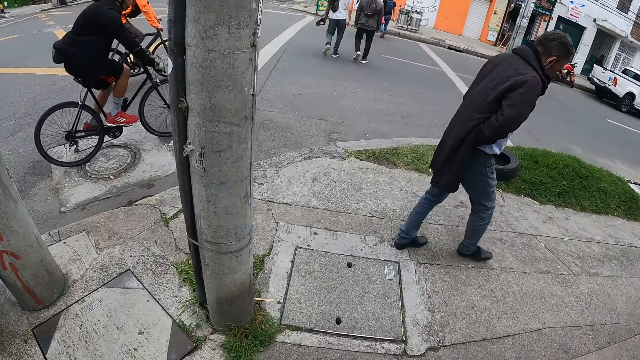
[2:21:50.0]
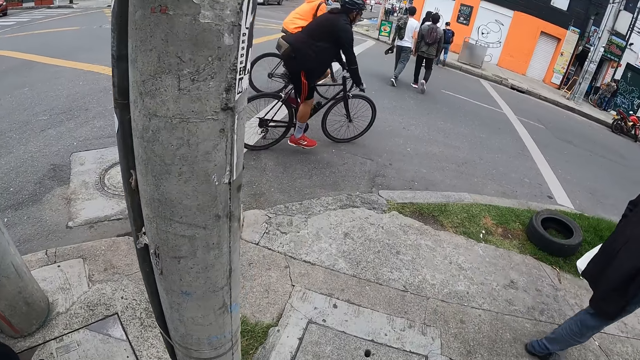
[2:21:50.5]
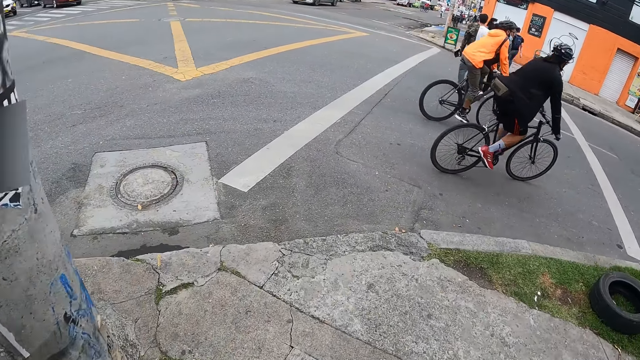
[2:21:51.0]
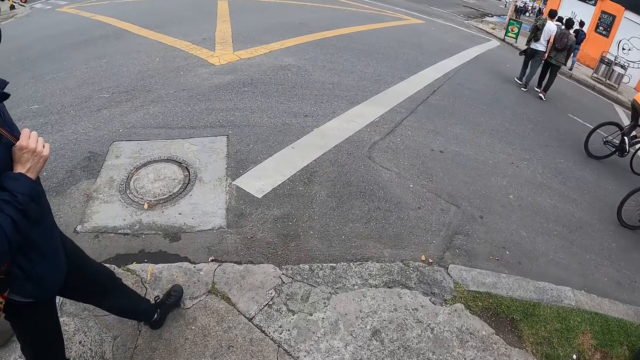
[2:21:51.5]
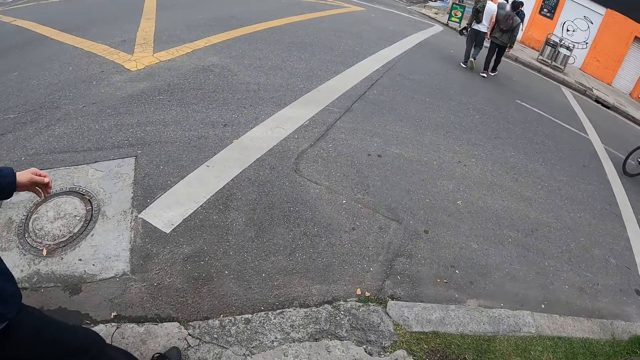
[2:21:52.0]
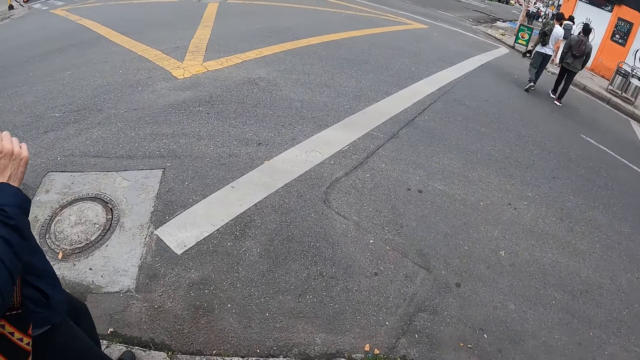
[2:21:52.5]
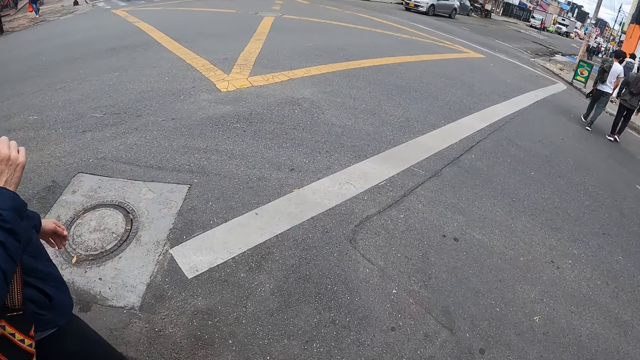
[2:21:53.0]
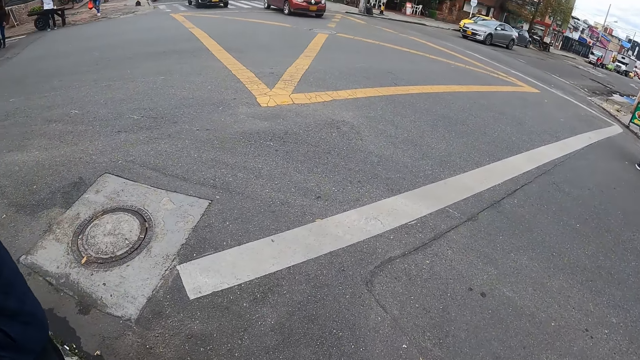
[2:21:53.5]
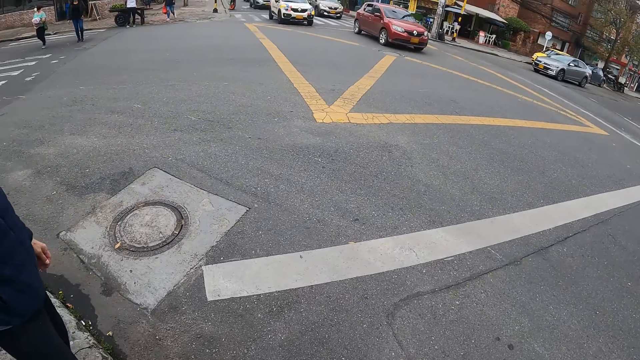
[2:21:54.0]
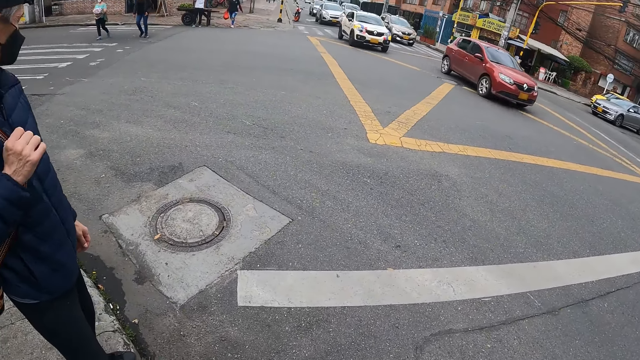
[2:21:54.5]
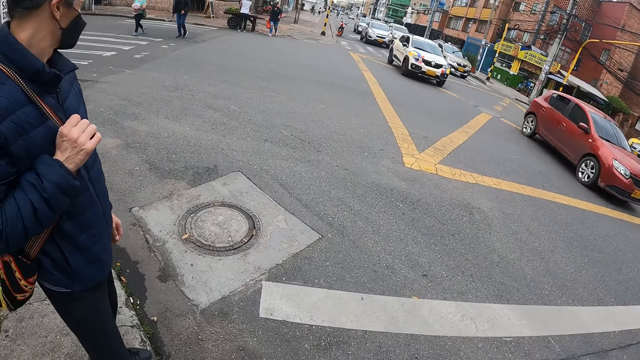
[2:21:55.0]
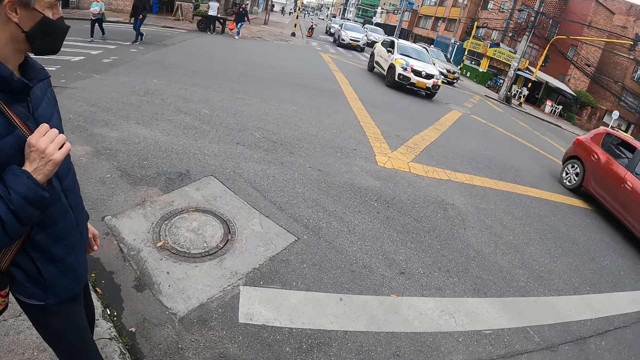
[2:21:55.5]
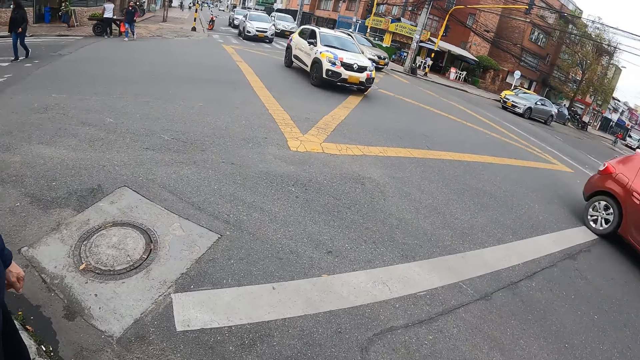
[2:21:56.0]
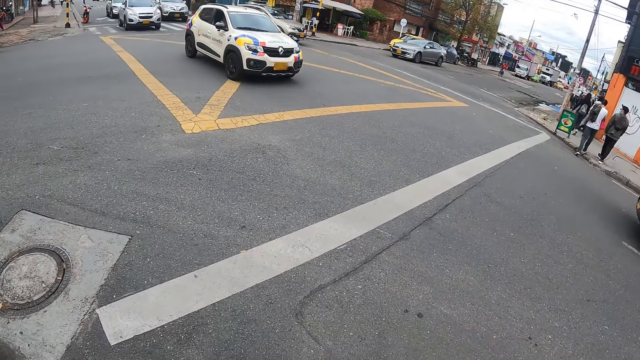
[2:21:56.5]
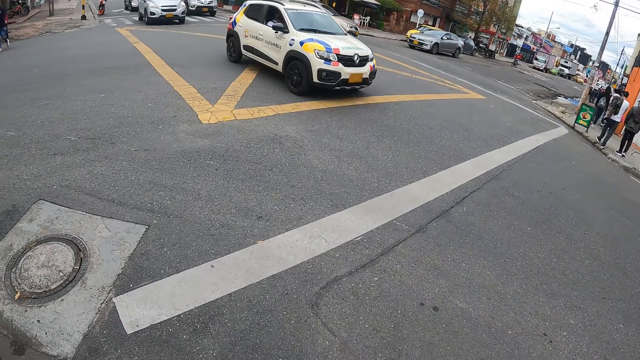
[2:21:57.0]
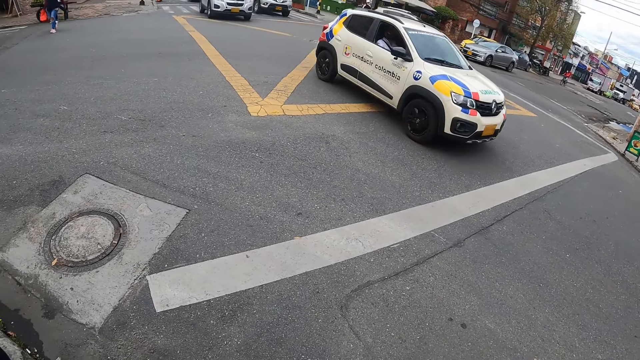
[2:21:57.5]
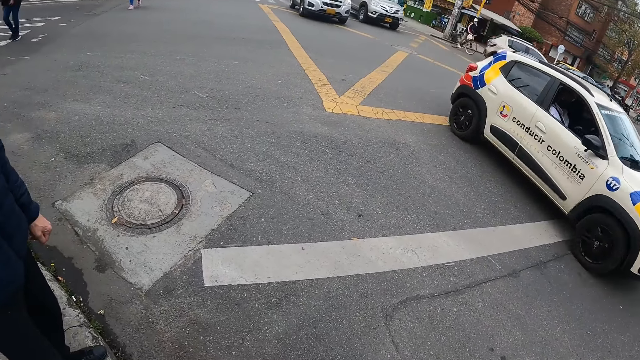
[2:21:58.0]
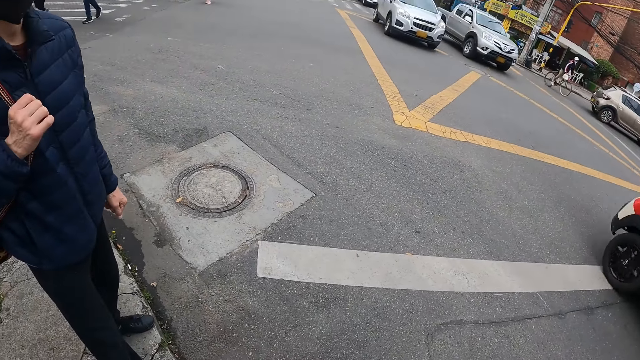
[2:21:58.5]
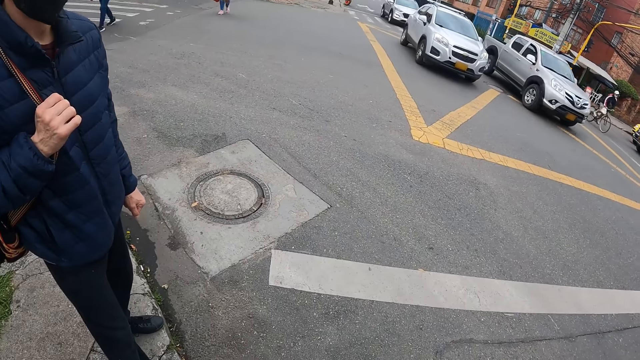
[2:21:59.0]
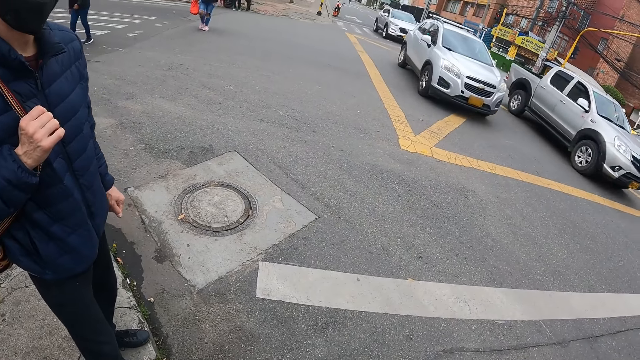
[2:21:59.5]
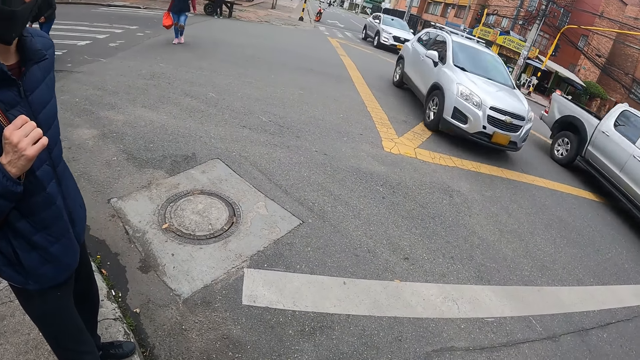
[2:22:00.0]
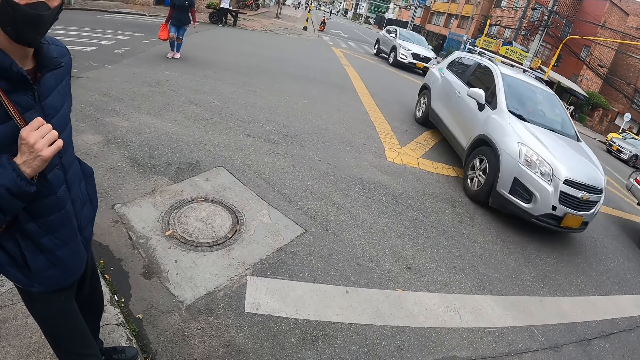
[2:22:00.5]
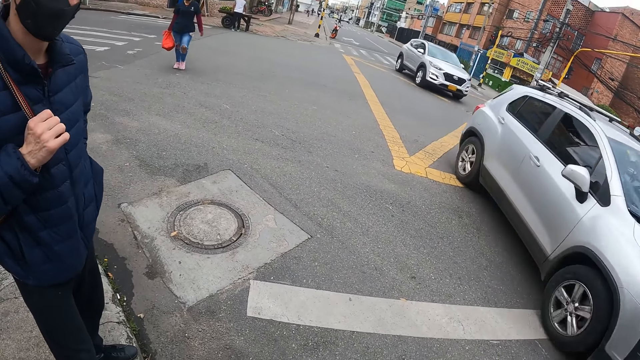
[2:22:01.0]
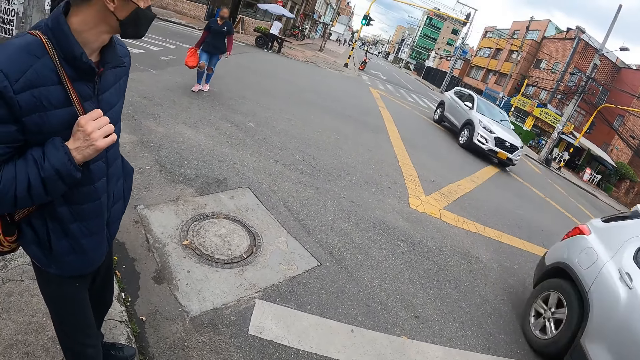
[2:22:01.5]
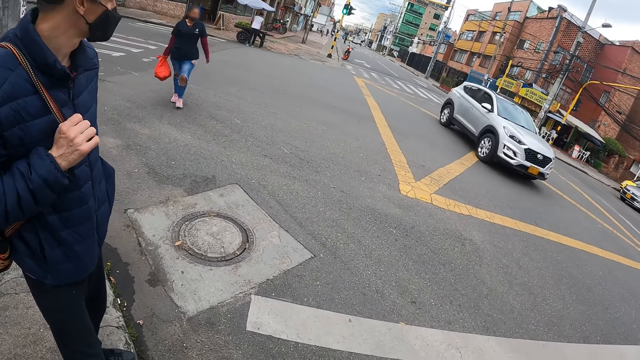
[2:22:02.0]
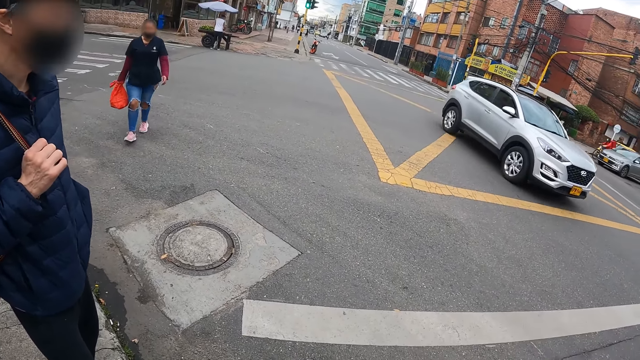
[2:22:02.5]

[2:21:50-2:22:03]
A man walks past the camera wearer. Another man holds the bag on his right shoulder with his right hand. Another man looks around. An orange car drives past the camera wearer. They look around. A white car drives past them. A silver pick up drives past them. A silver car drives past them.

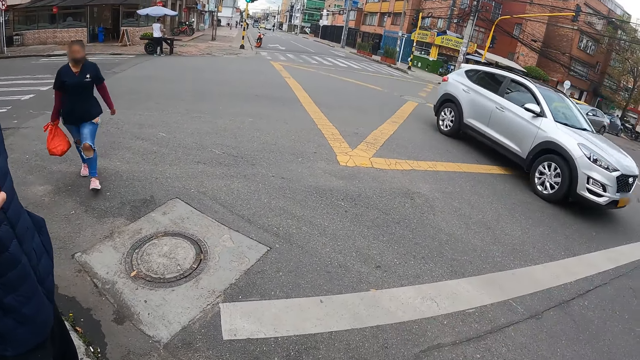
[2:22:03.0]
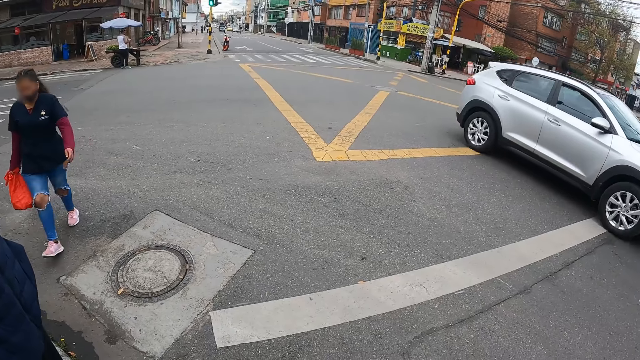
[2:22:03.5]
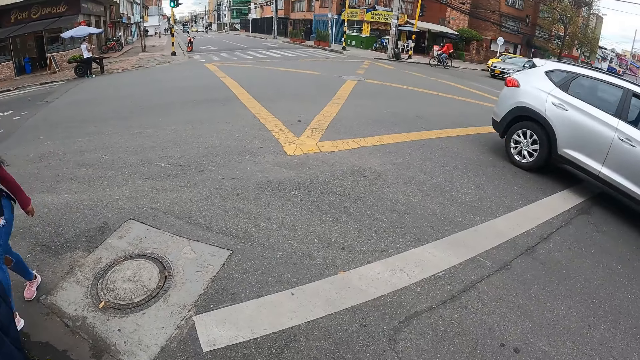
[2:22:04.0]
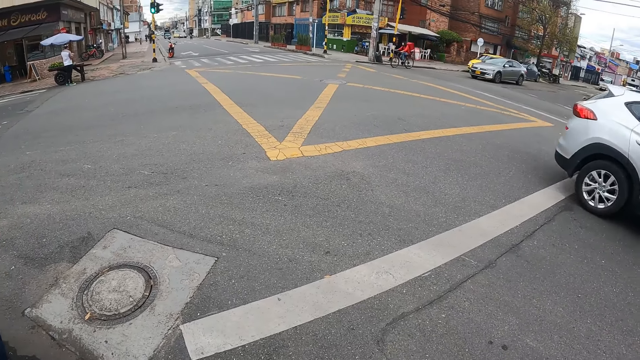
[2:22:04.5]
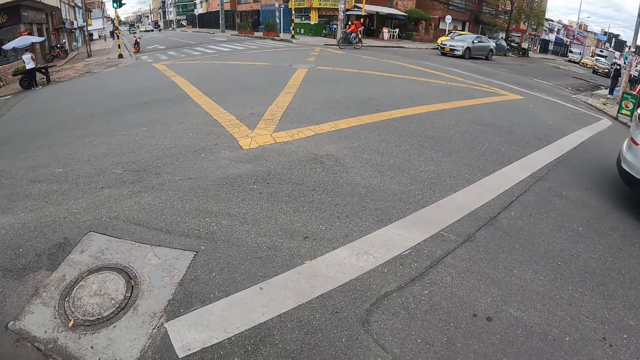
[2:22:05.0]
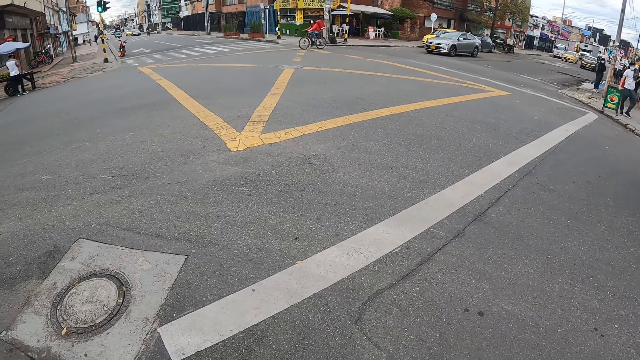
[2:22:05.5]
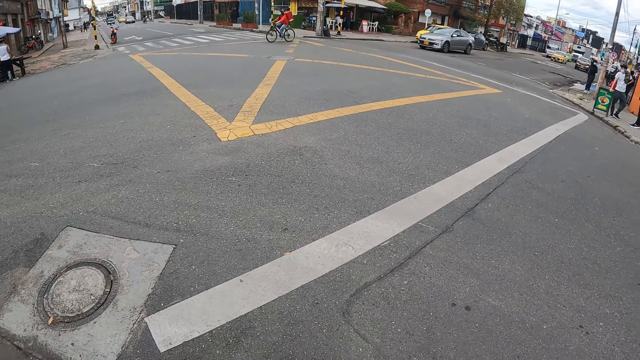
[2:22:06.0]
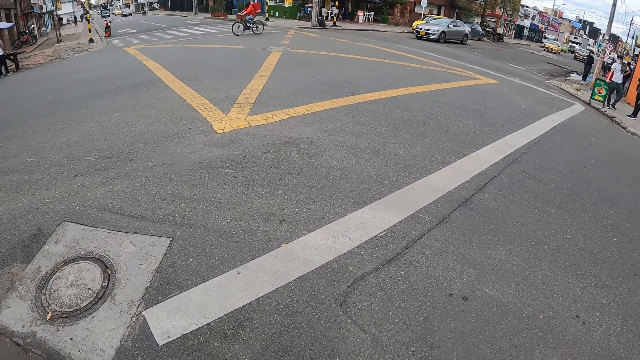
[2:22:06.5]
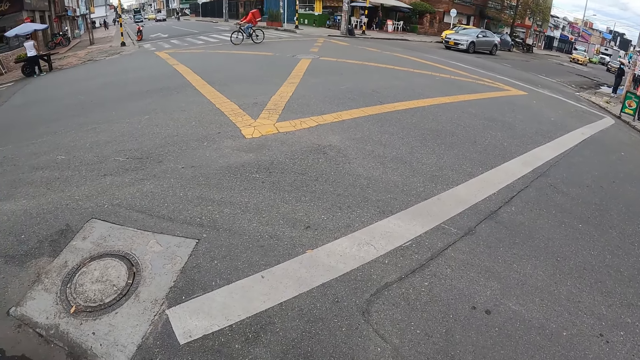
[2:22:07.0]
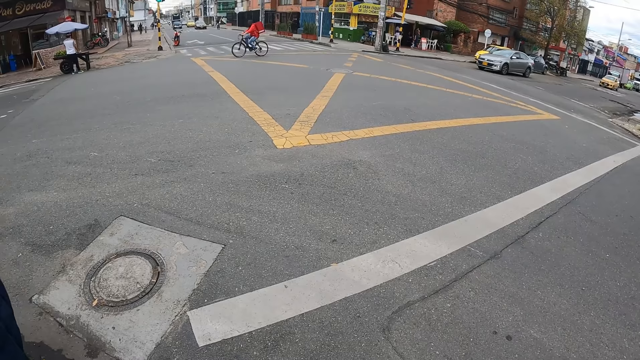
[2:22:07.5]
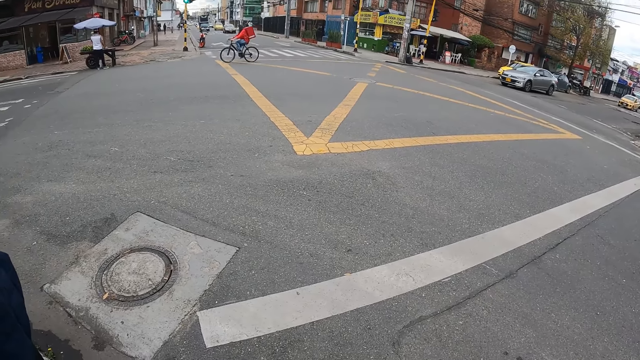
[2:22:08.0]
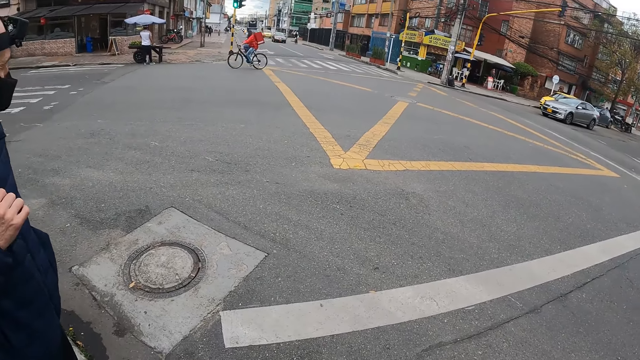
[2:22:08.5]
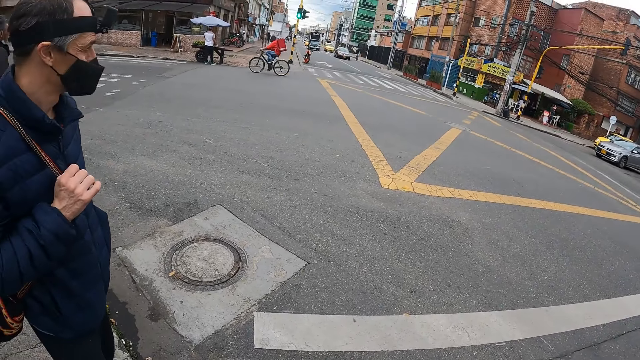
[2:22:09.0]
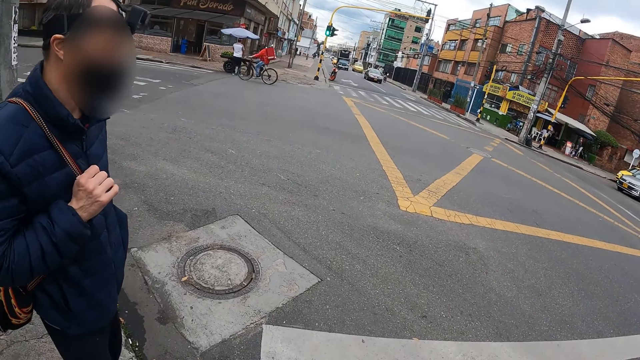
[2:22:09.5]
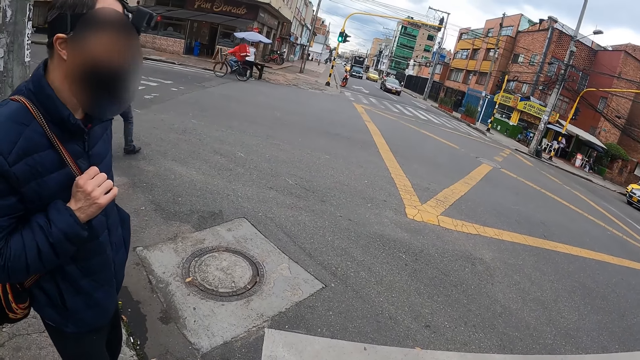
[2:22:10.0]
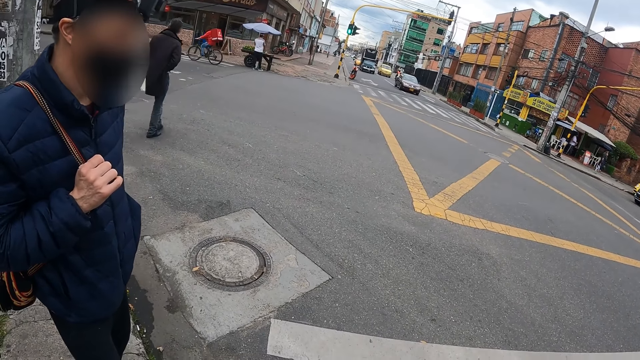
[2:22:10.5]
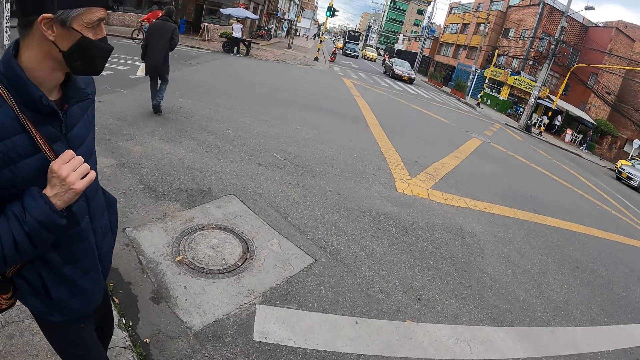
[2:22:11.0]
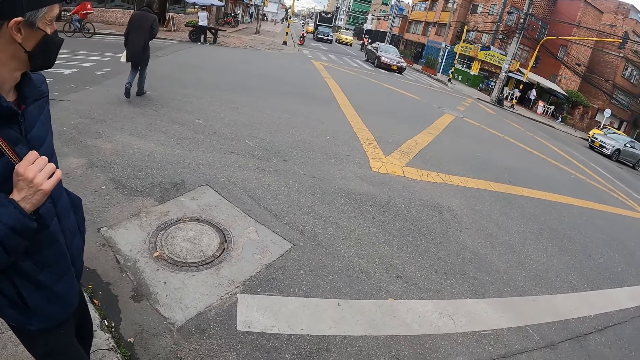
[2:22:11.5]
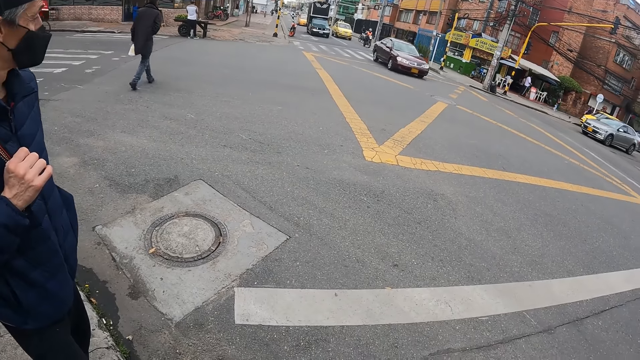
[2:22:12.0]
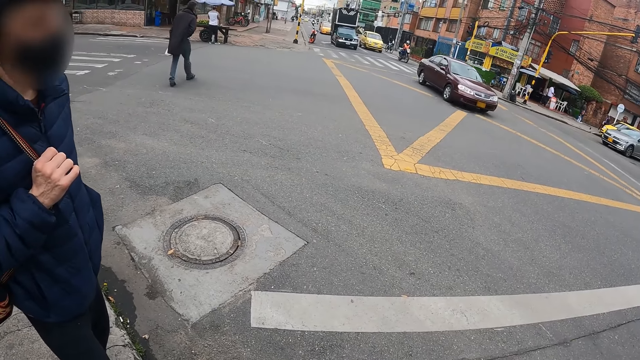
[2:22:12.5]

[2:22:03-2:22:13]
A silver car drives past the camera wearer. A woman walks past them. A man walks past them. A black bicycle rides past them.
